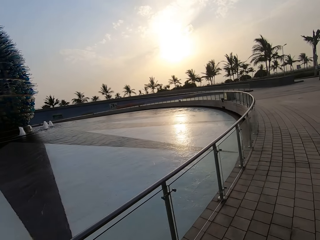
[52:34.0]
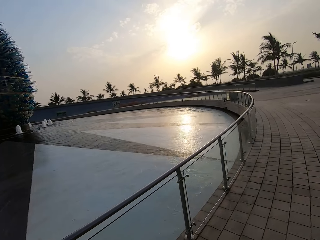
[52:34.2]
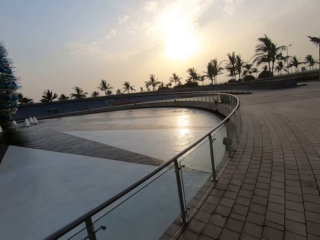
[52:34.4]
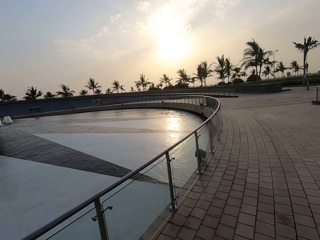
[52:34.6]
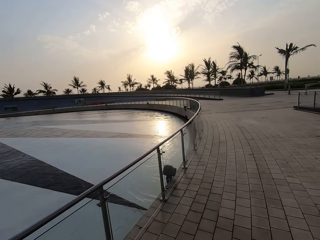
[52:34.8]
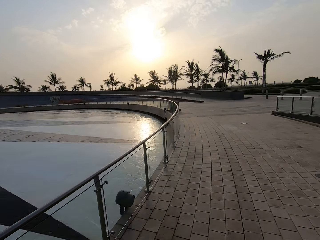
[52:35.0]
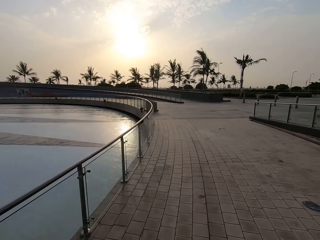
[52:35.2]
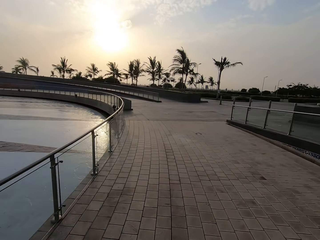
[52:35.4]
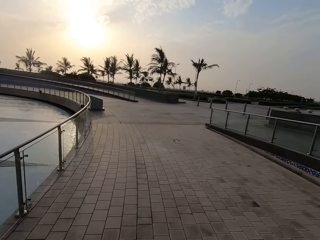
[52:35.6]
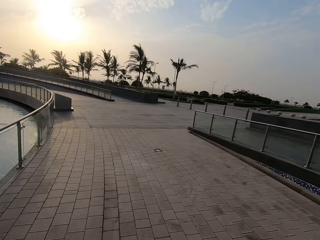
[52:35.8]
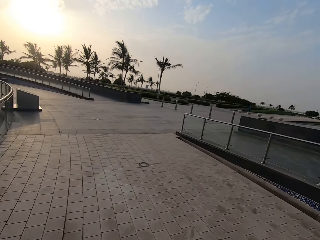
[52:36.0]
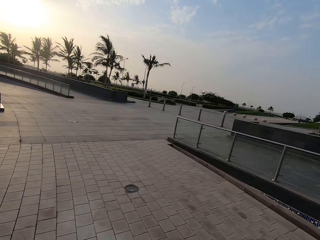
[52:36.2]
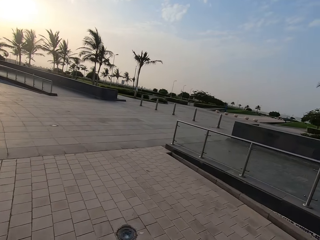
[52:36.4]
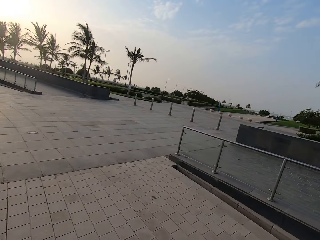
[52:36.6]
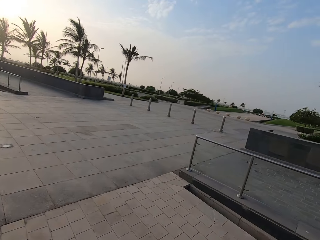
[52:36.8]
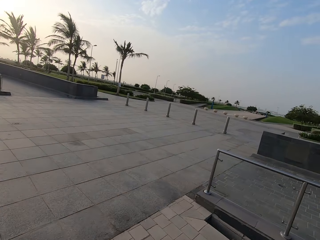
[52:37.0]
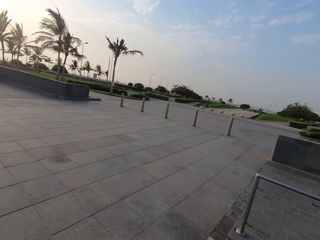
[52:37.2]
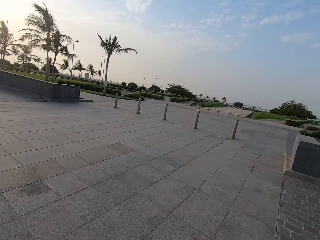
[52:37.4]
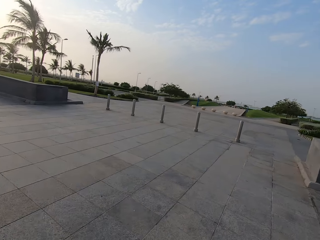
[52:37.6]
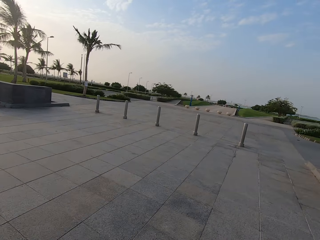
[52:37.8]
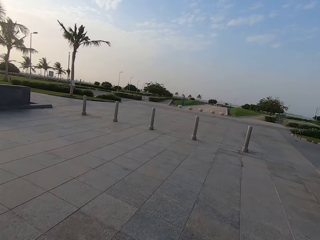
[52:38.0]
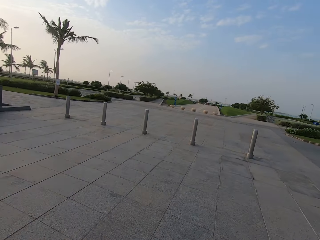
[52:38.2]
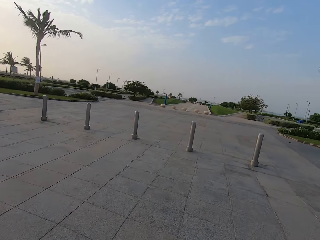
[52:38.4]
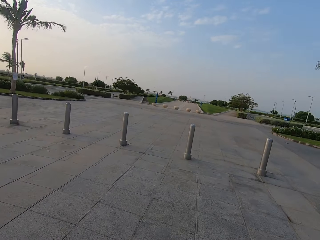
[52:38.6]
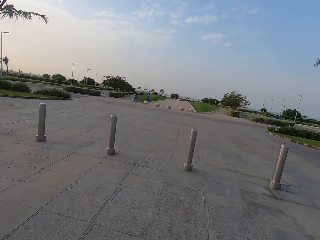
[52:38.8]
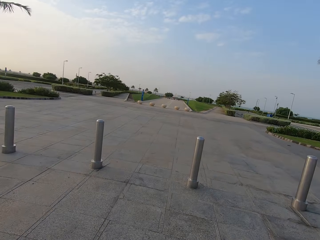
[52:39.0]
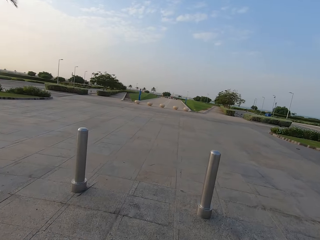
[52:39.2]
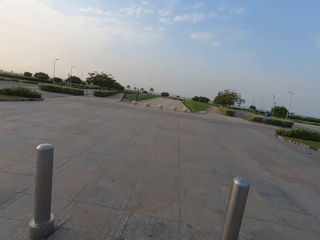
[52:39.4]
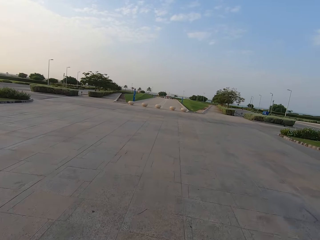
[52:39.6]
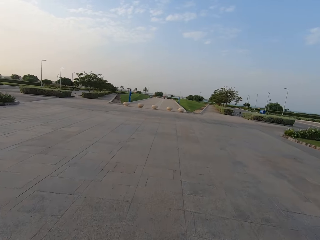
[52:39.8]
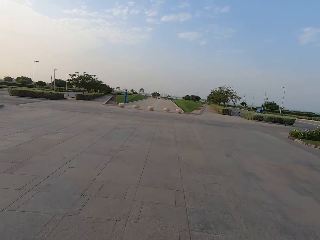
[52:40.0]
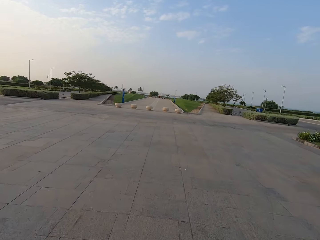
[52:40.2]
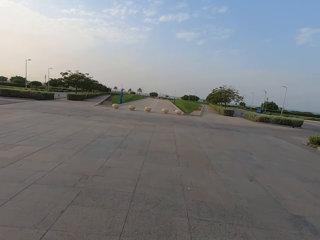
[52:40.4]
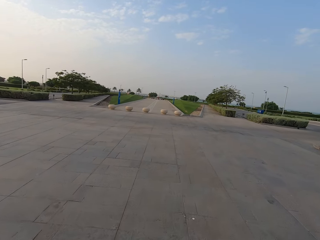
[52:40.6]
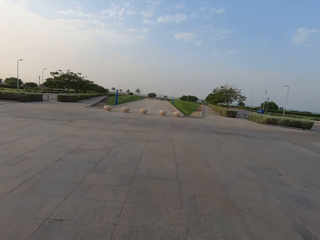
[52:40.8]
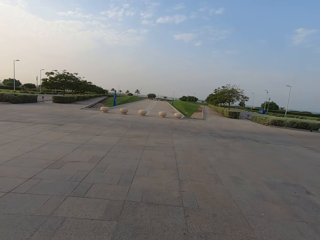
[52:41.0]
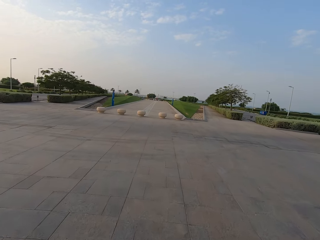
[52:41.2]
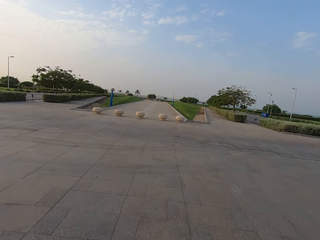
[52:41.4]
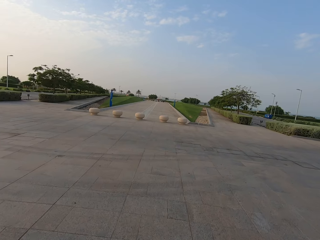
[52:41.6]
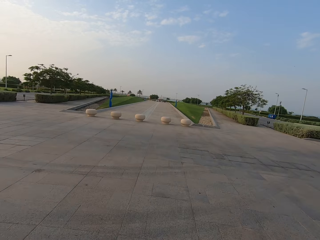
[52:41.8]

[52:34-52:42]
The camera wearer rides a bicycle.

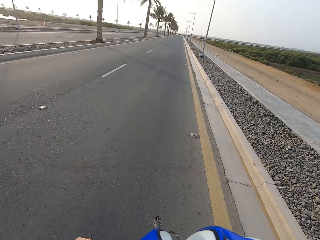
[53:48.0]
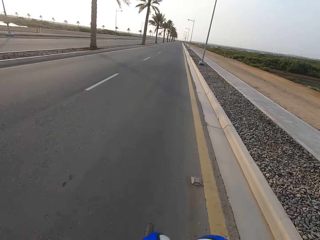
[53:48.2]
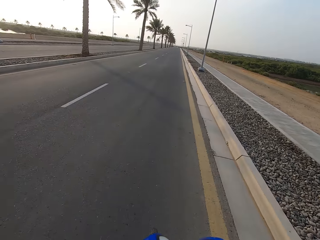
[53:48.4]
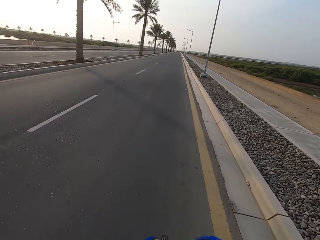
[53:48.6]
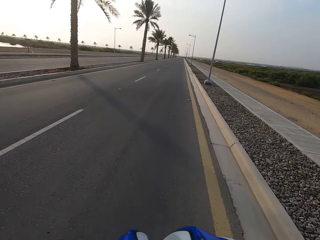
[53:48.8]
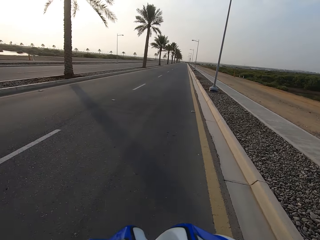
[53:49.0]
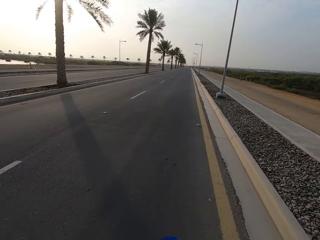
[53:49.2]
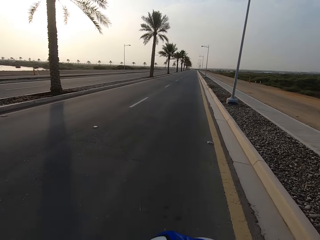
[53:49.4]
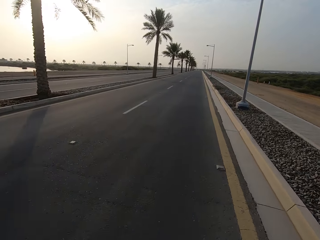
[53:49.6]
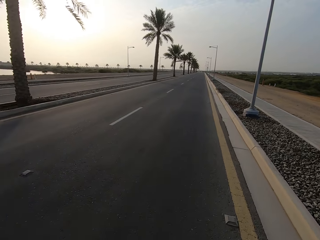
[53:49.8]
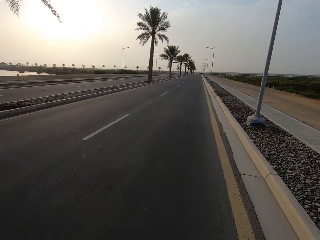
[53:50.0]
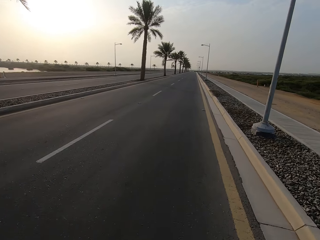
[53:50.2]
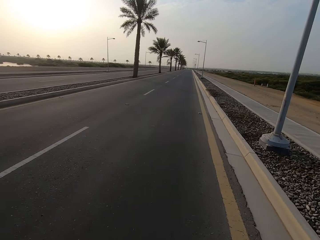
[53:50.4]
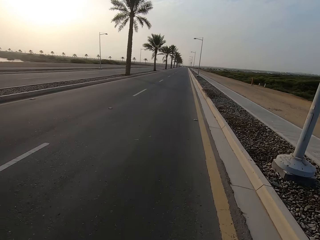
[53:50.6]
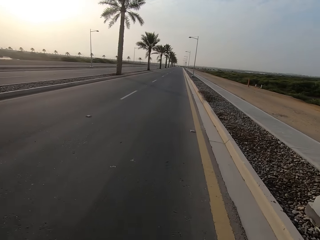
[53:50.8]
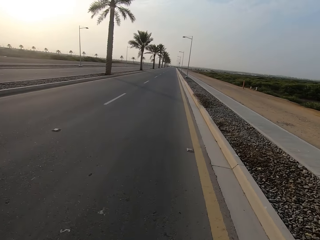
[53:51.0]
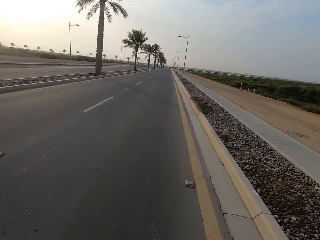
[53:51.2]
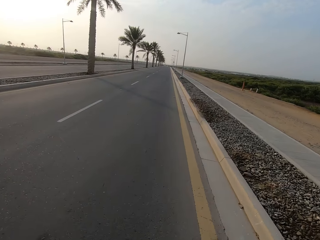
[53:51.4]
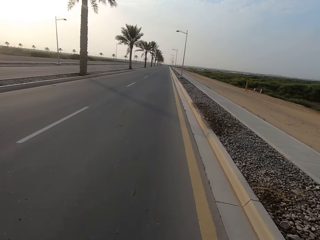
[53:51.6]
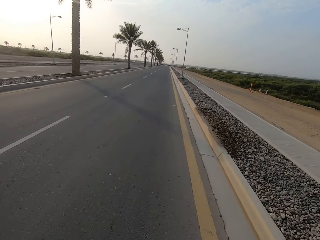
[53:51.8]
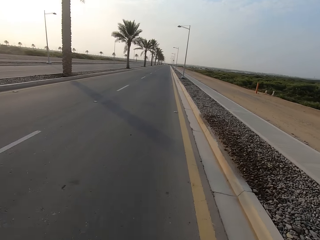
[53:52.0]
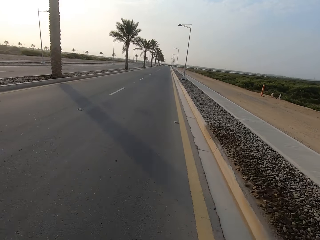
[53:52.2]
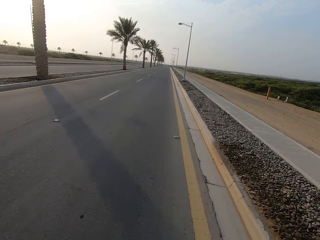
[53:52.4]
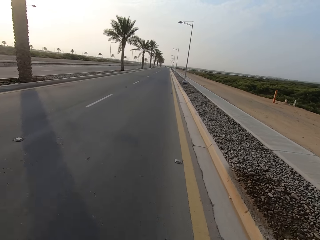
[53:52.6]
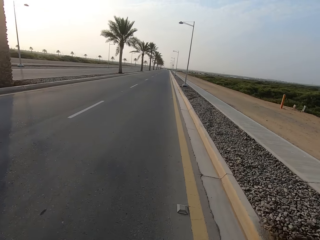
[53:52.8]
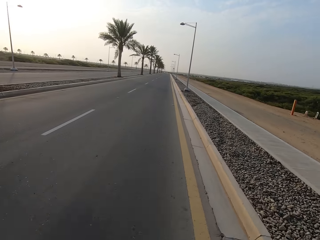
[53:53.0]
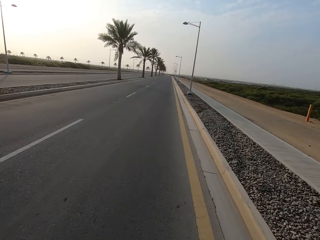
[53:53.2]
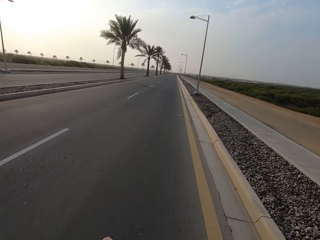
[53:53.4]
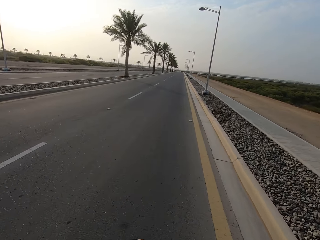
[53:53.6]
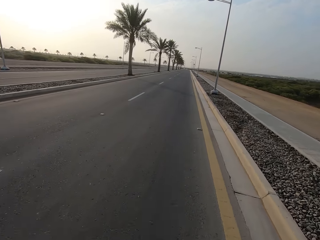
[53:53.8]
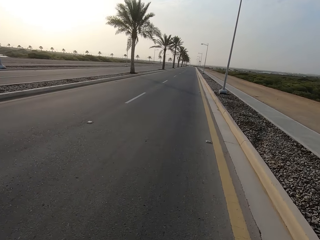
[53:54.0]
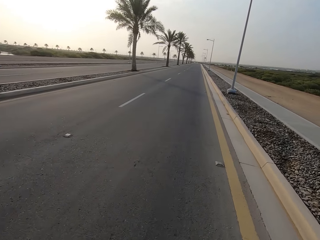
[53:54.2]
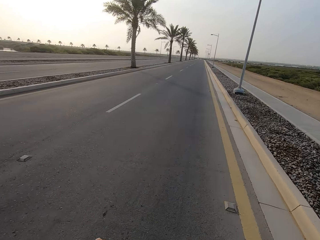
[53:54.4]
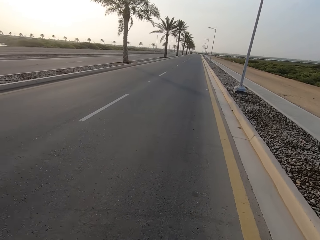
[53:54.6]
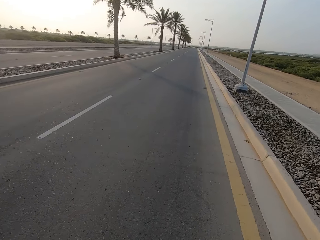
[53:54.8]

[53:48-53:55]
The camera wearer looks around the road.

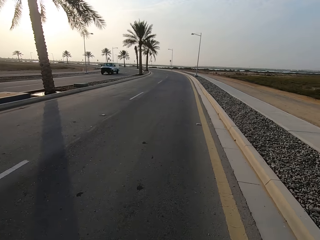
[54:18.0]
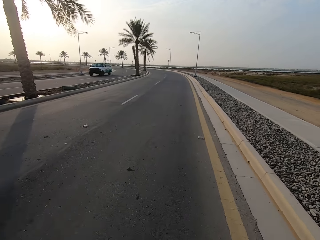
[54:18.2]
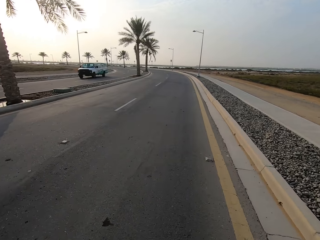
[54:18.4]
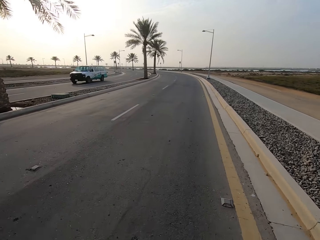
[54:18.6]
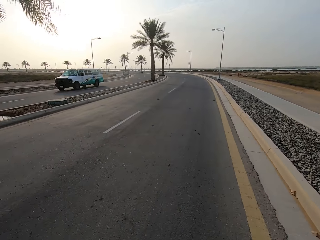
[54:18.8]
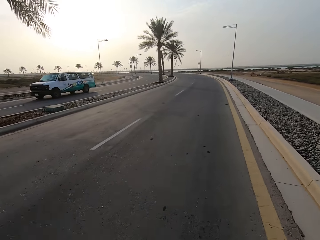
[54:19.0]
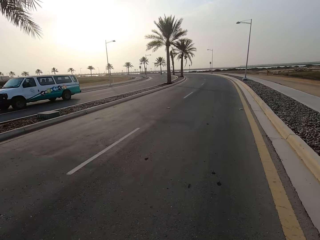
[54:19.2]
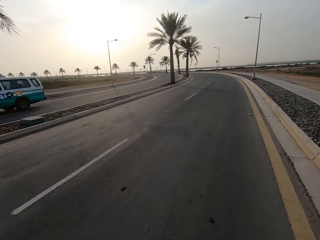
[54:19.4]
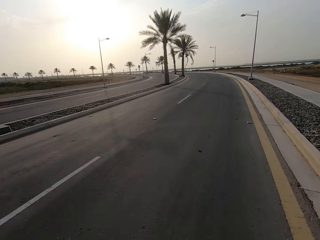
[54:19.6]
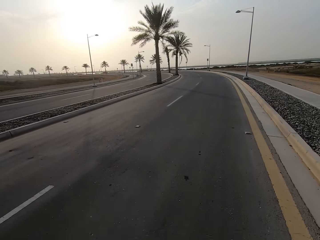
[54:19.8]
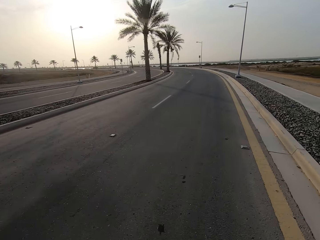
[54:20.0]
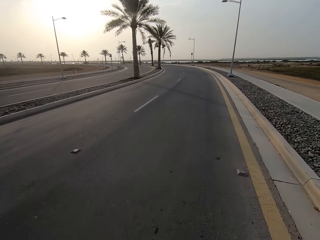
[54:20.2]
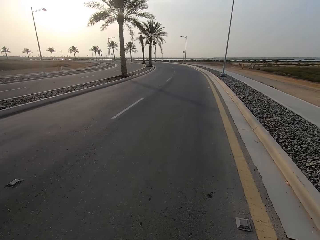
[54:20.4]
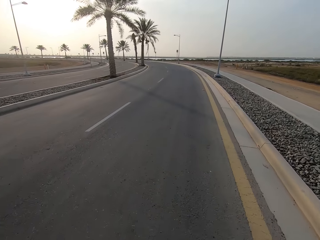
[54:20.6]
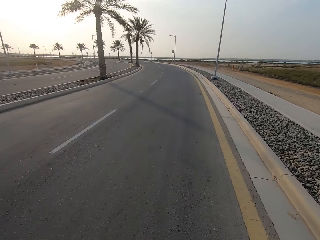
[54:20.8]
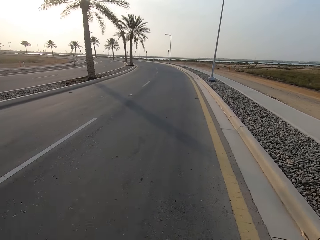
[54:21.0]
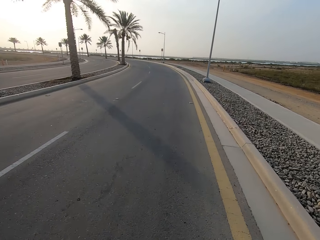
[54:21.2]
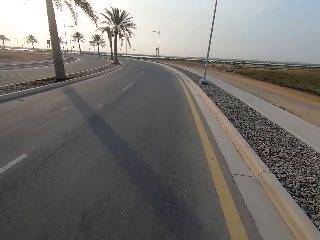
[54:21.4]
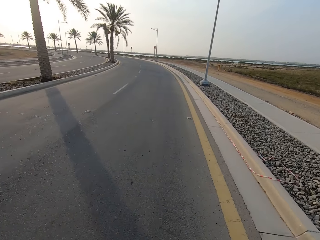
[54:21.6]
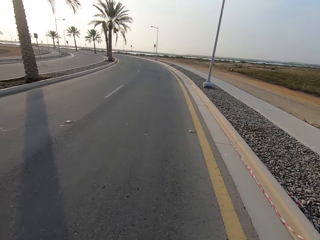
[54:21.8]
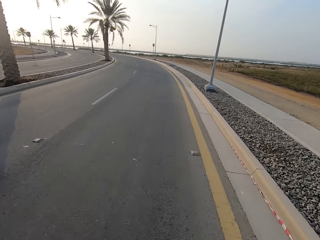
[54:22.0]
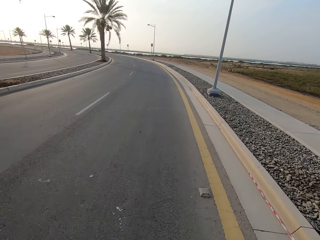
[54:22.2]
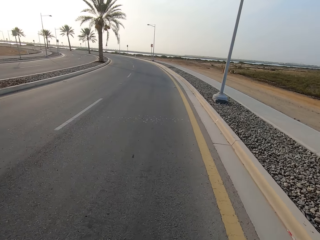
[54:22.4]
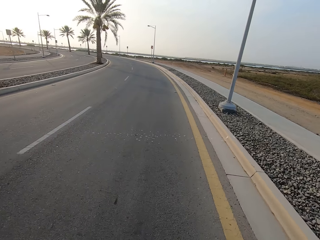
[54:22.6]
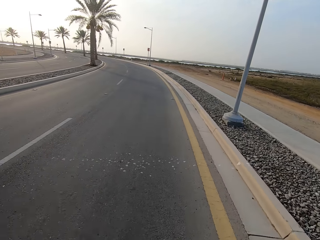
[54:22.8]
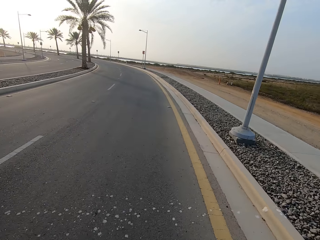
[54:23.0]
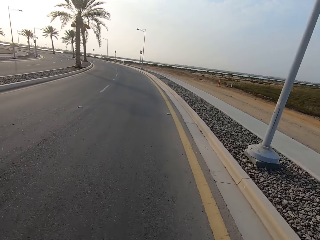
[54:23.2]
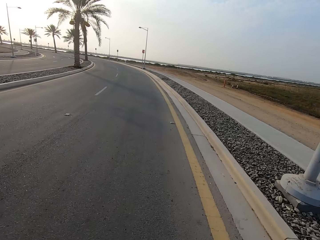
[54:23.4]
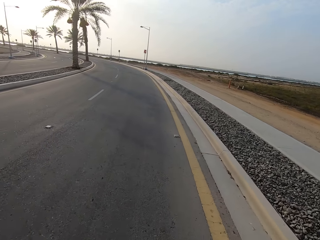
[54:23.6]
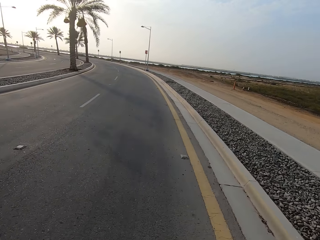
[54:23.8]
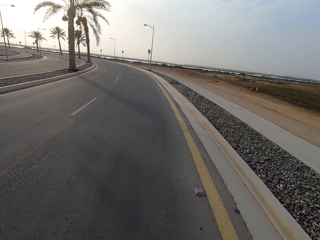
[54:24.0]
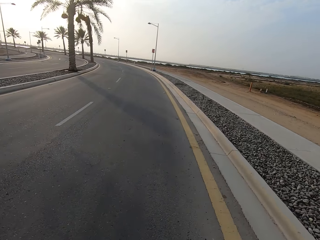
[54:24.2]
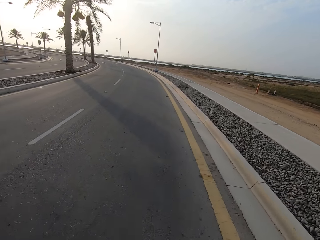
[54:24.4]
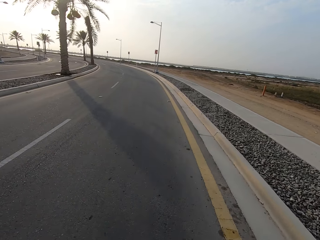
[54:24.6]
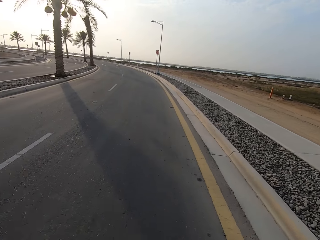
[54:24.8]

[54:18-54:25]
The camera wearer looks around.
